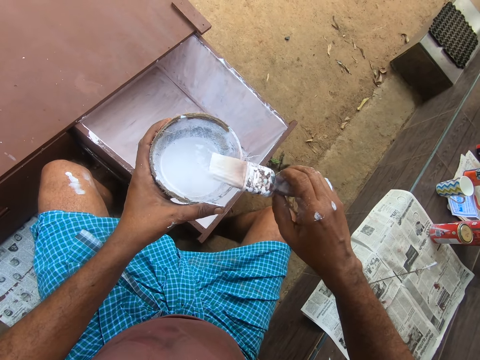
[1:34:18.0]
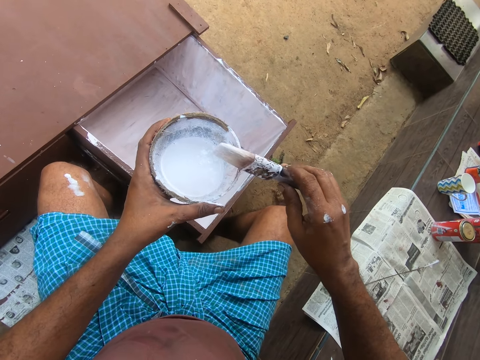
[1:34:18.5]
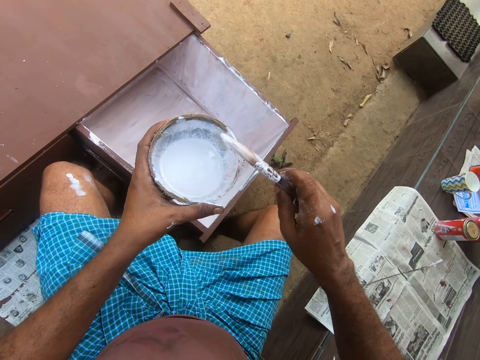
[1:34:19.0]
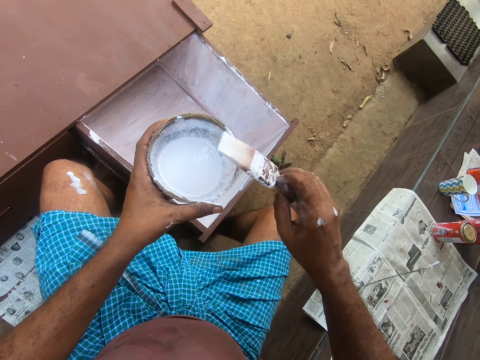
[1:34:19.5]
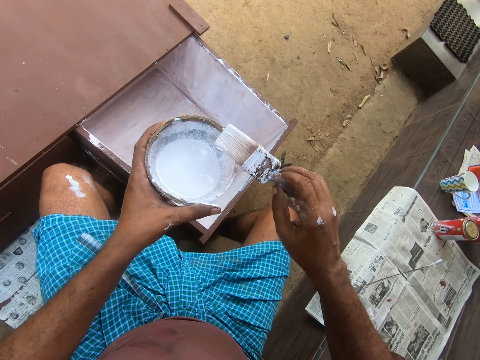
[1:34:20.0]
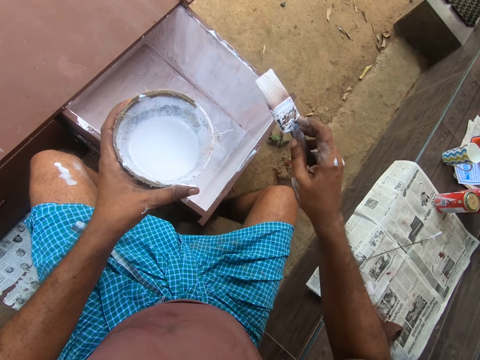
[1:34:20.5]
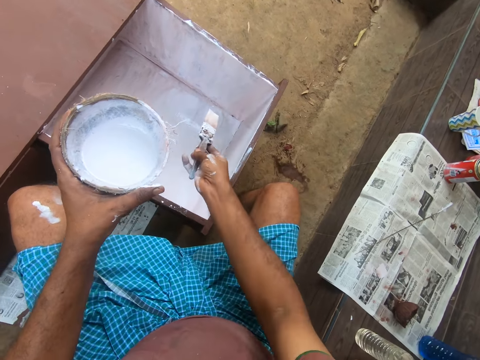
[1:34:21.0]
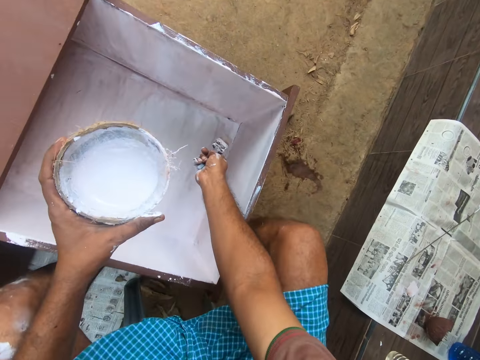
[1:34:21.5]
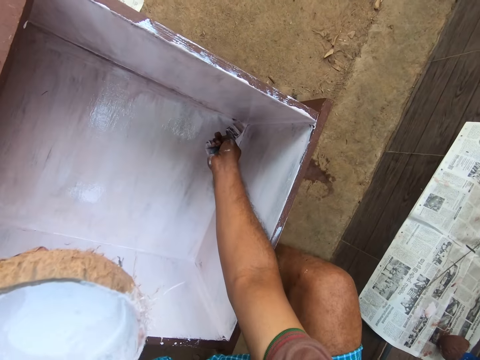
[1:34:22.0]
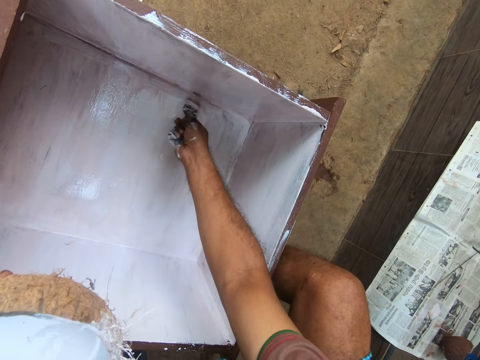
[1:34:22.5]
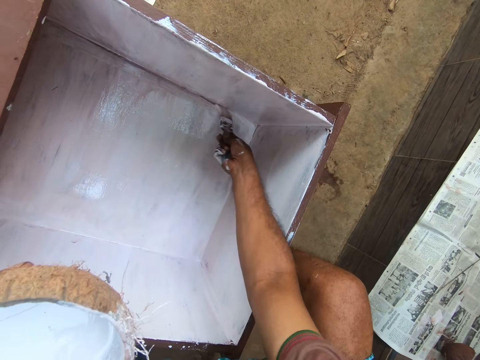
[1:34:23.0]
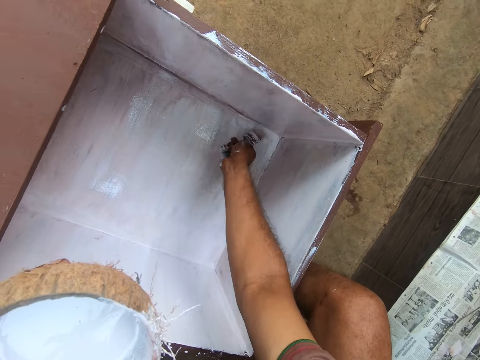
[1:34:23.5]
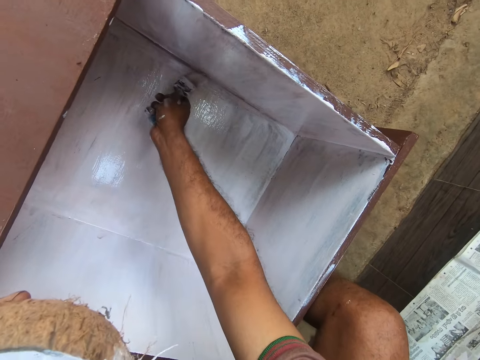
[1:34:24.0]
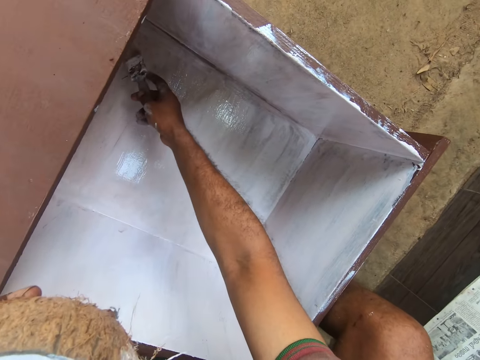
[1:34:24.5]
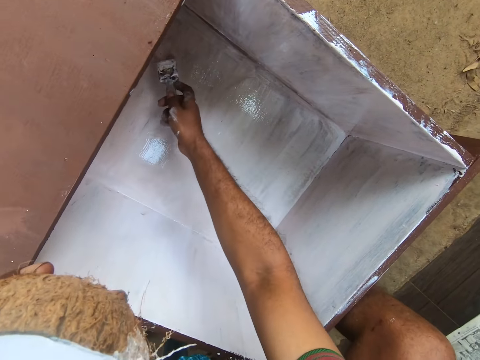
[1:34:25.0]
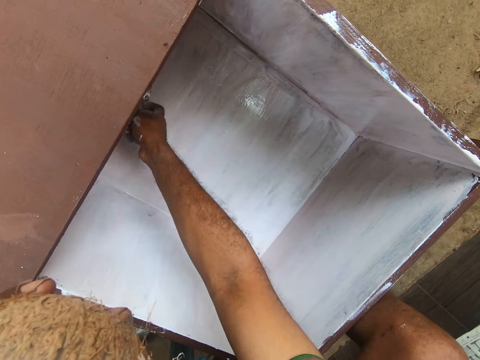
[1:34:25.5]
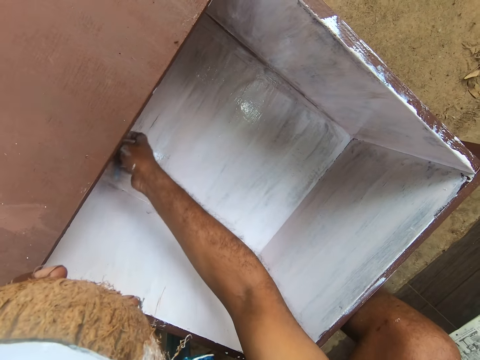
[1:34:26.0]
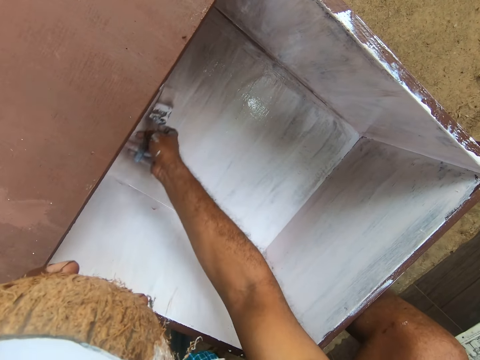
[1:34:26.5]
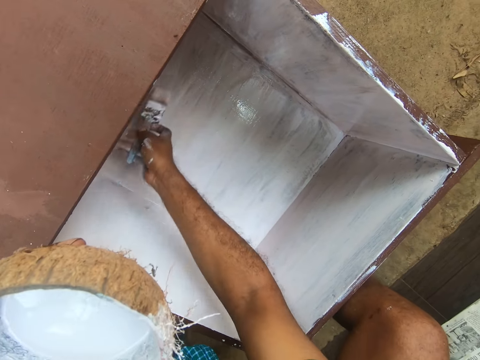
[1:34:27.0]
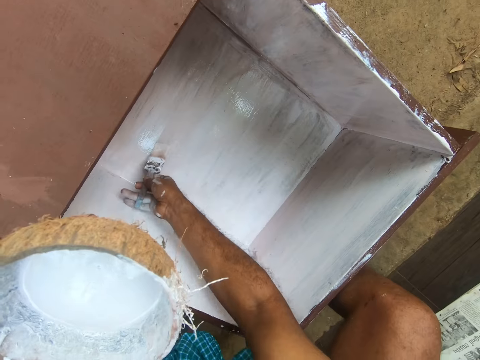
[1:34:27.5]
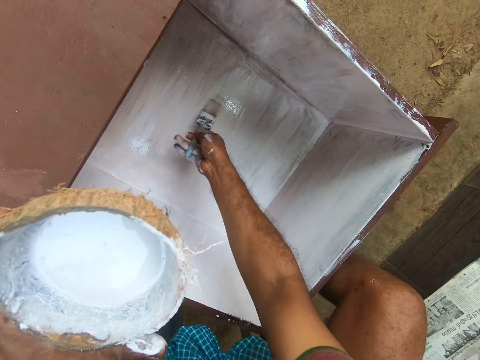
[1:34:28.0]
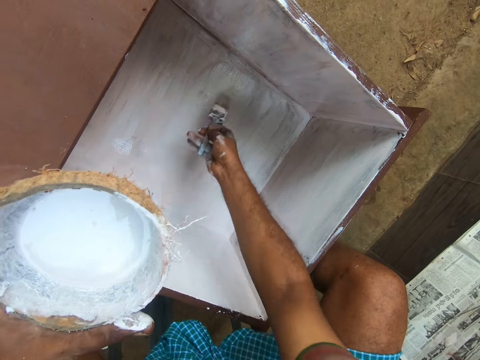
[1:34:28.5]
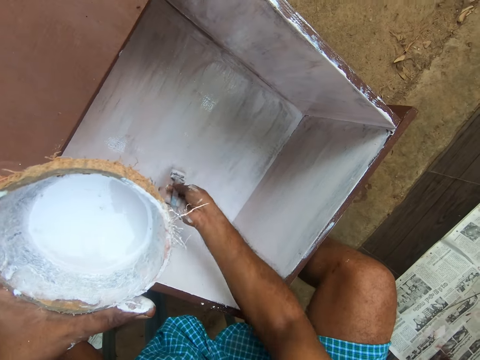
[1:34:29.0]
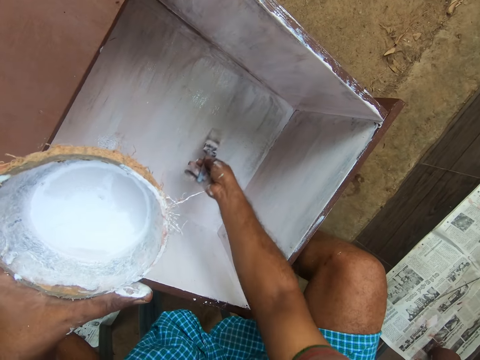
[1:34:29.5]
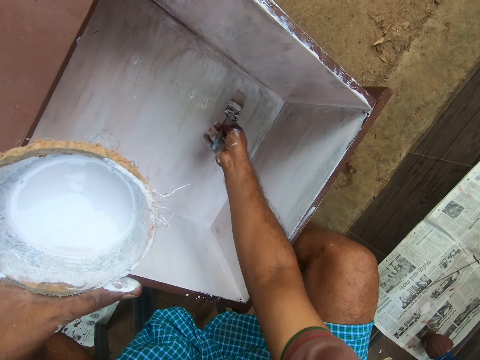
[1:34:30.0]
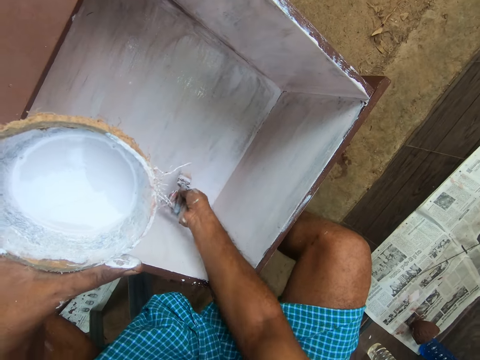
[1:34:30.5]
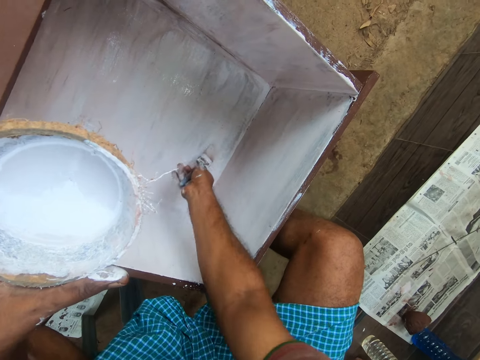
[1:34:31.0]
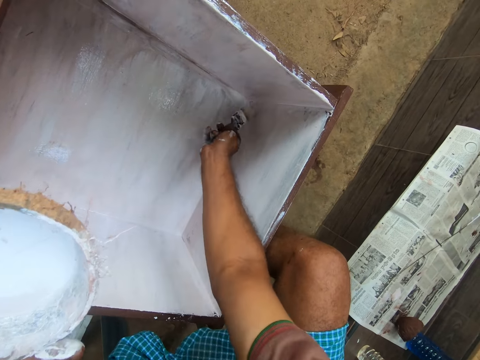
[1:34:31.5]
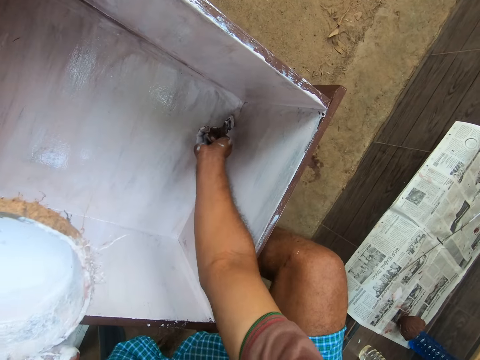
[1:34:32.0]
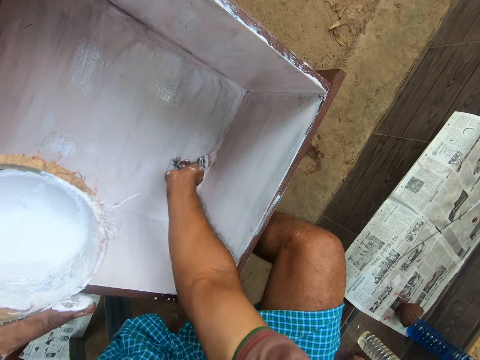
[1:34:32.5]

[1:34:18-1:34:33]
The camera wearer paints the table drawer with the paint brush in his right hand.

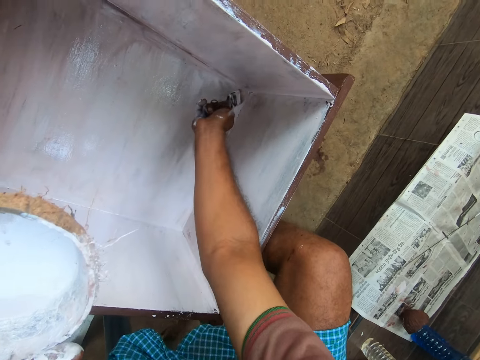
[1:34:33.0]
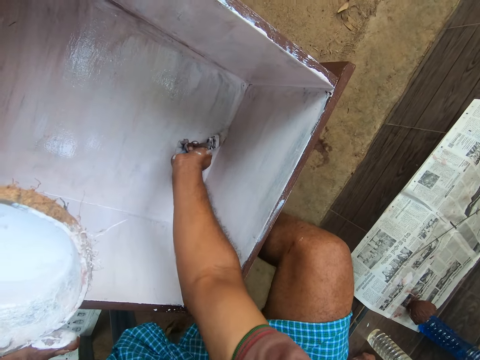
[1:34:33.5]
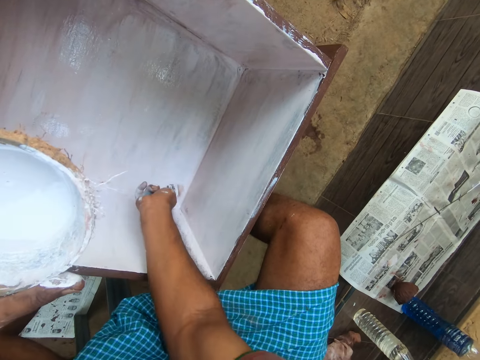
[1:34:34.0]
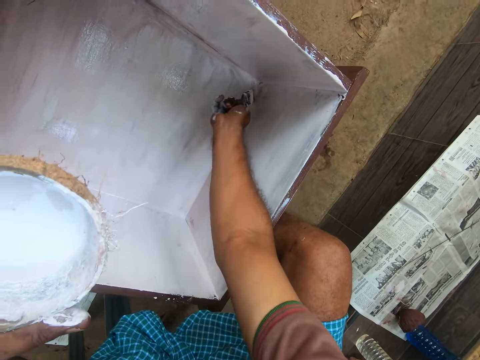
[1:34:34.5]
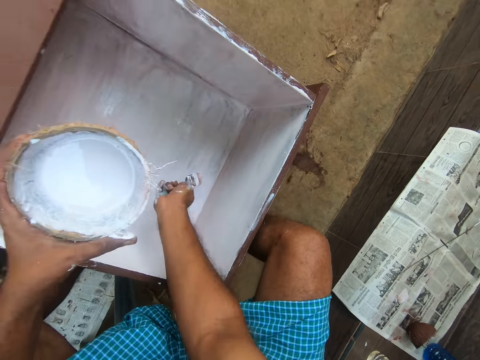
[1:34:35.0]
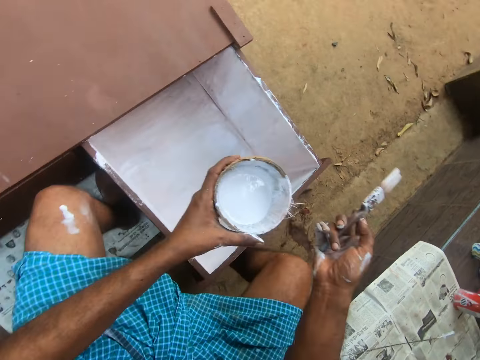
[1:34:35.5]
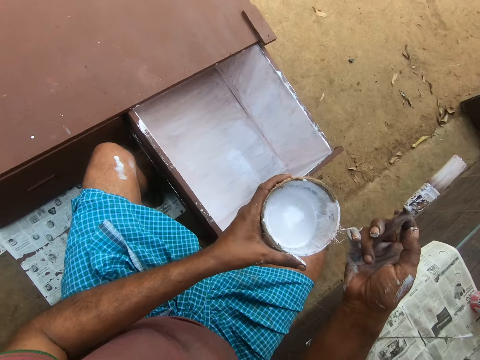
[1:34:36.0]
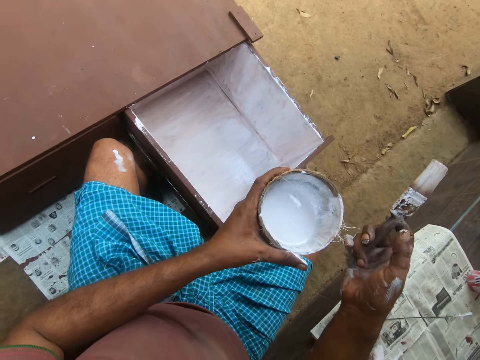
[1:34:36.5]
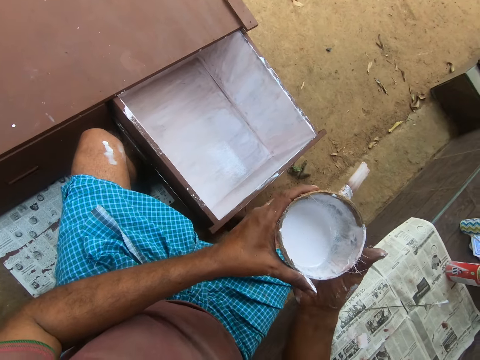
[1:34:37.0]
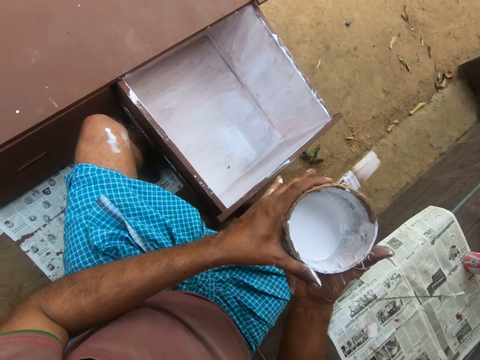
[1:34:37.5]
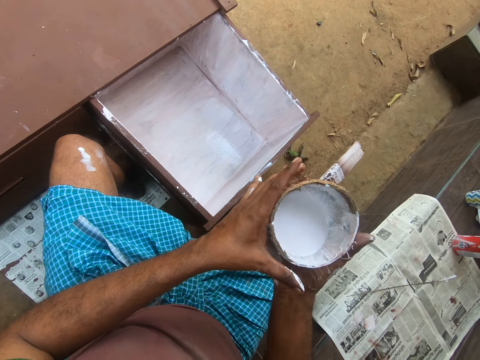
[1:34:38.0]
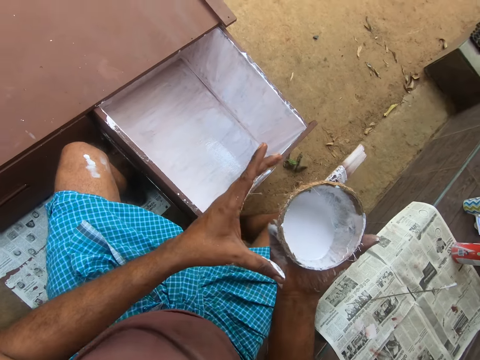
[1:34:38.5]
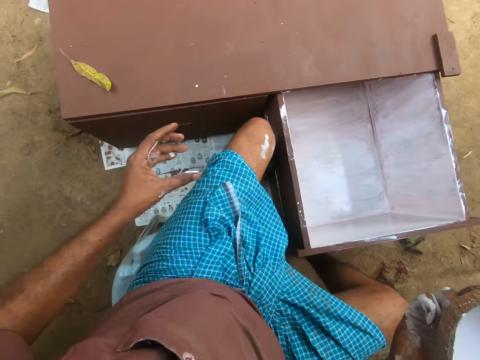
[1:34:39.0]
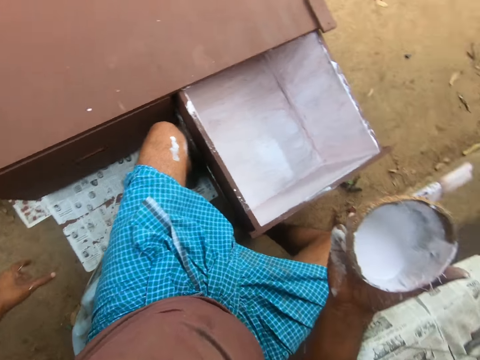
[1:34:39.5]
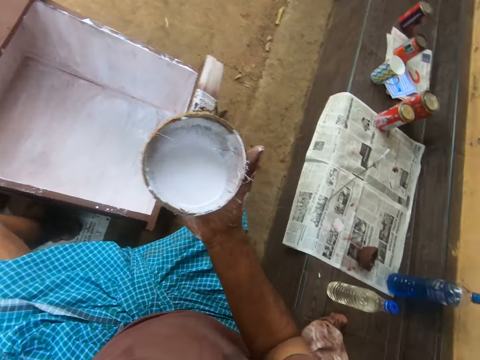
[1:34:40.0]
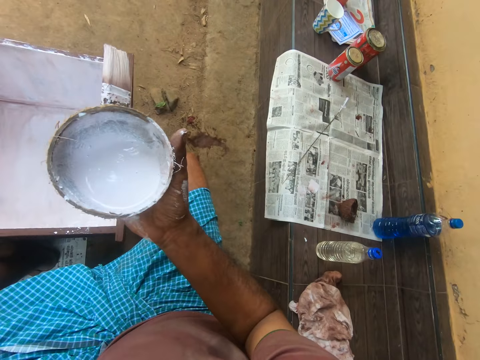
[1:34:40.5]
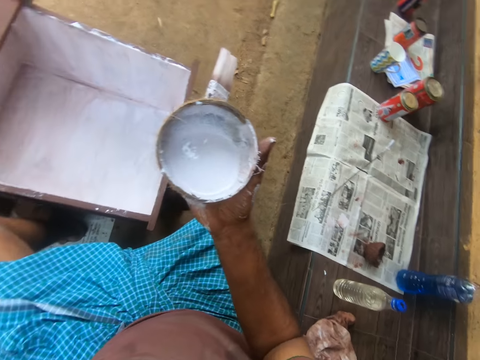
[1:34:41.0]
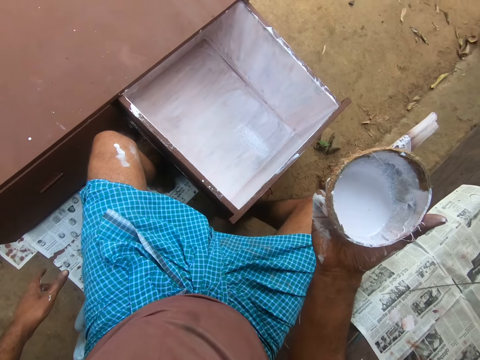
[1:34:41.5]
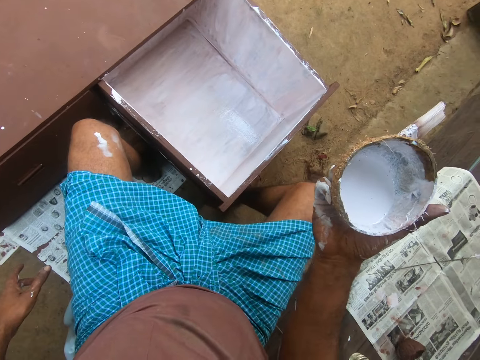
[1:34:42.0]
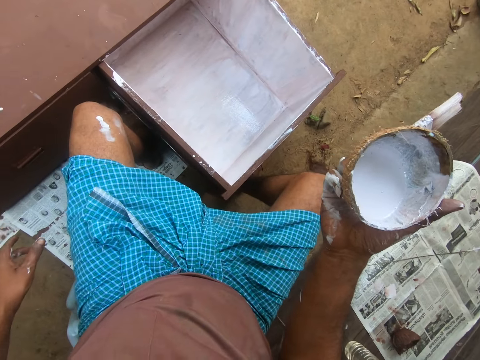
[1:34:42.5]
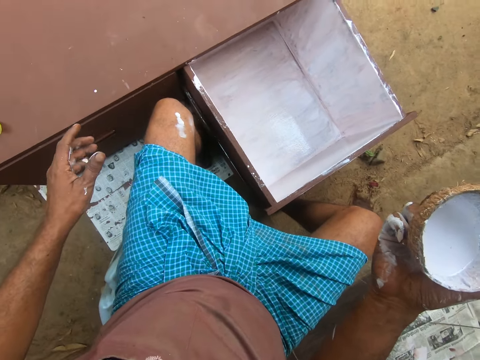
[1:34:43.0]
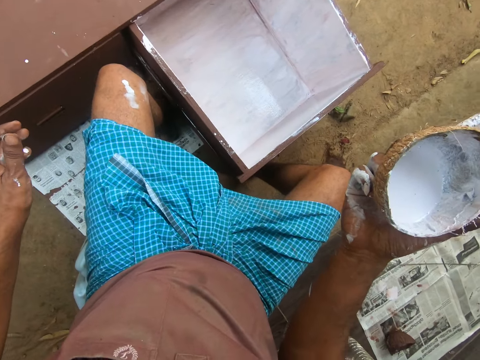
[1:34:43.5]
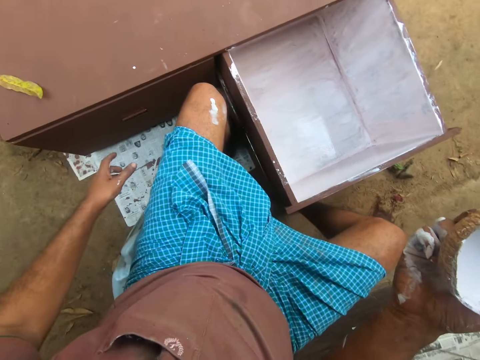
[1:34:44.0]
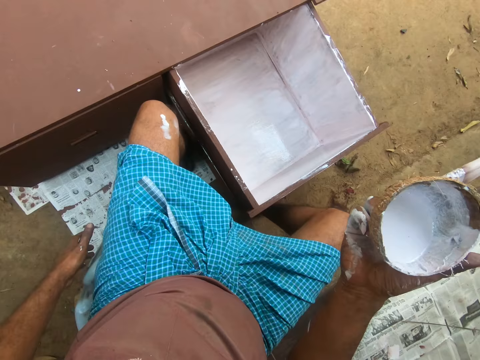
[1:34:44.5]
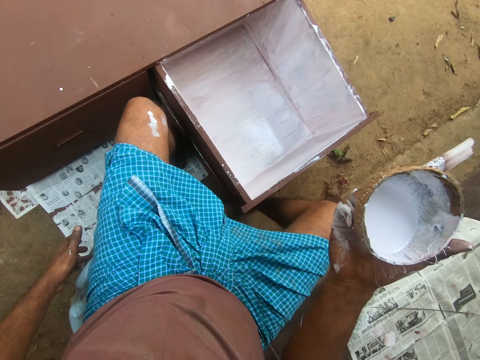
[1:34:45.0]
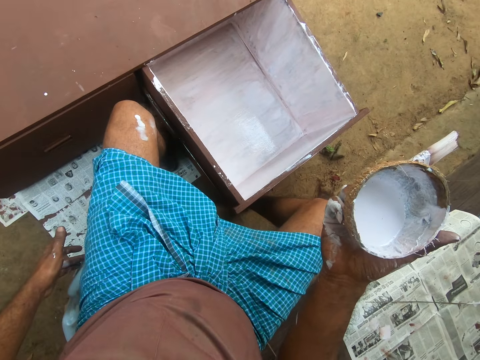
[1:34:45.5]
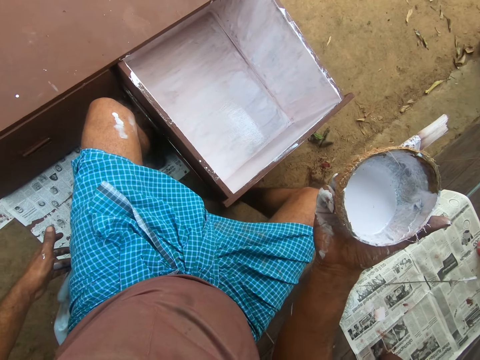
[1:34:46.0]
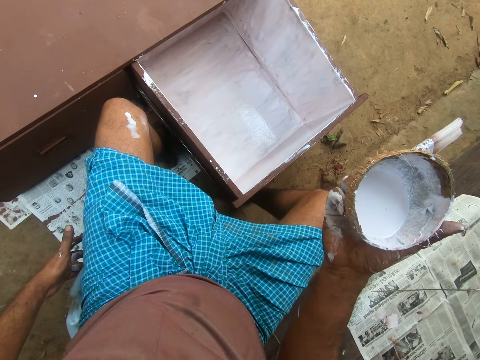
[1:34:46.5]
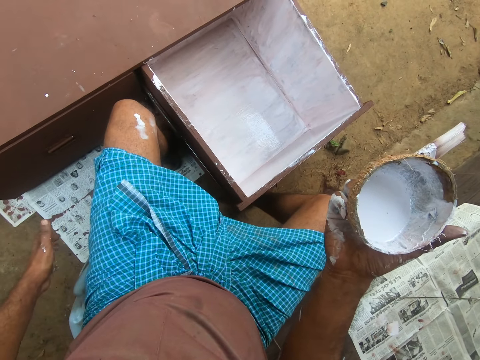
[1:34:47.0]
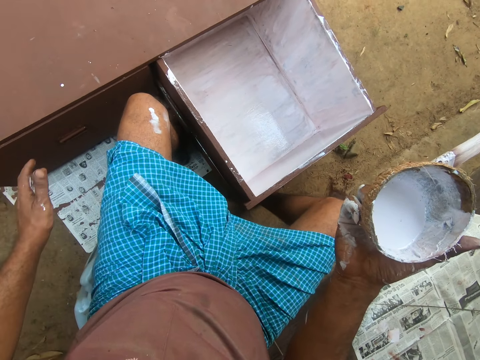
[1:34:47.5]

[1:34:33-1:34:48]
The camera wearer stares at the drawer. He passes the paint container from his left hand to his right hand. He looks around and stares at the drawer.
